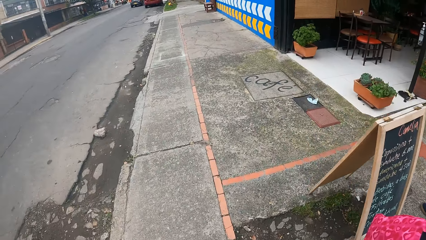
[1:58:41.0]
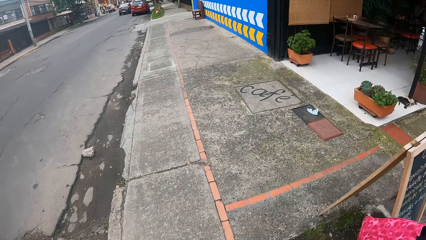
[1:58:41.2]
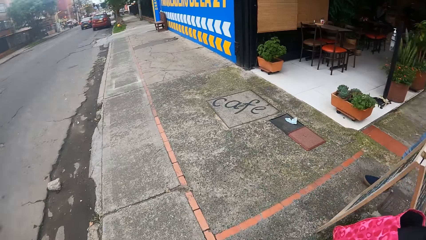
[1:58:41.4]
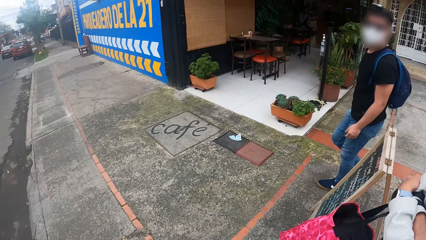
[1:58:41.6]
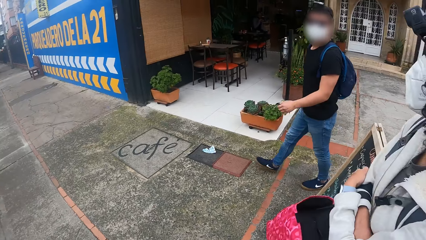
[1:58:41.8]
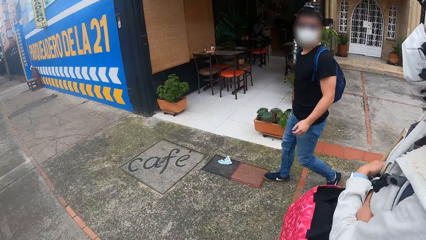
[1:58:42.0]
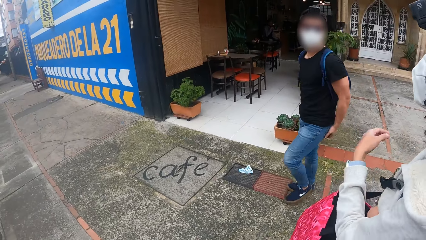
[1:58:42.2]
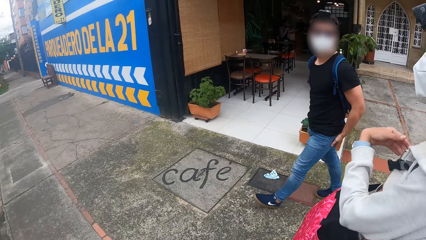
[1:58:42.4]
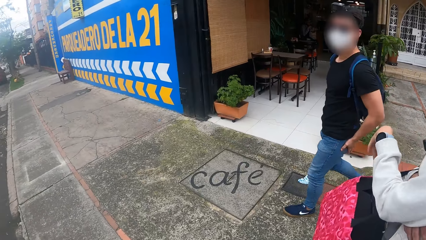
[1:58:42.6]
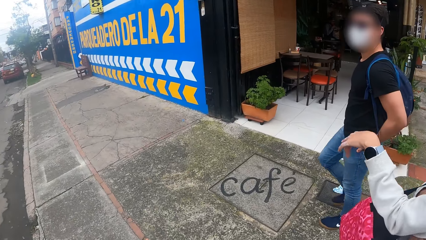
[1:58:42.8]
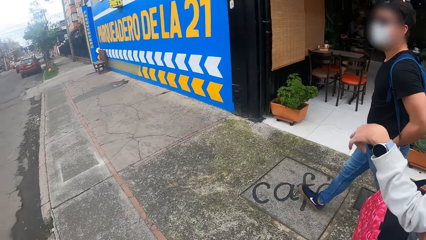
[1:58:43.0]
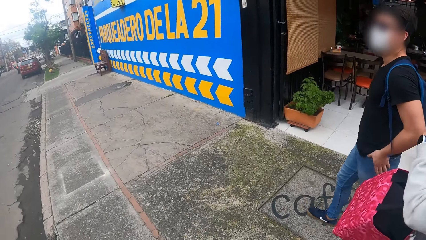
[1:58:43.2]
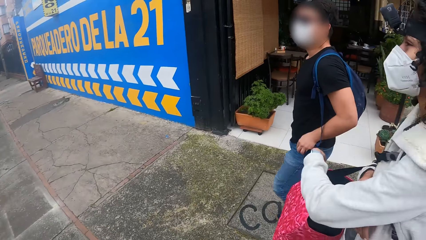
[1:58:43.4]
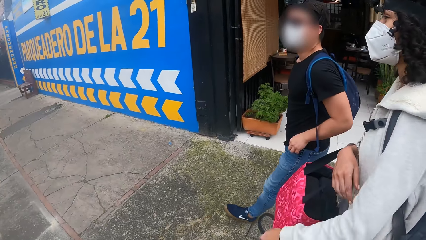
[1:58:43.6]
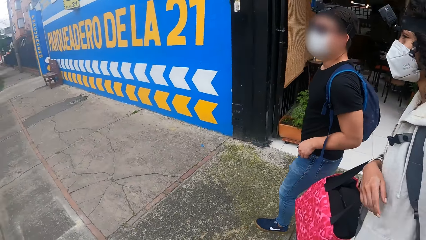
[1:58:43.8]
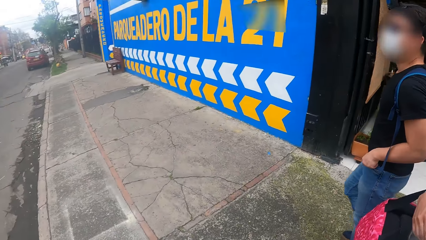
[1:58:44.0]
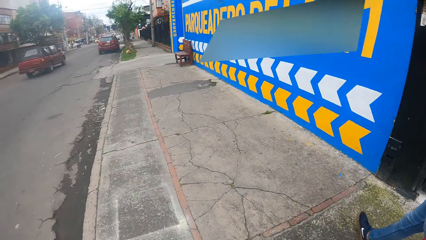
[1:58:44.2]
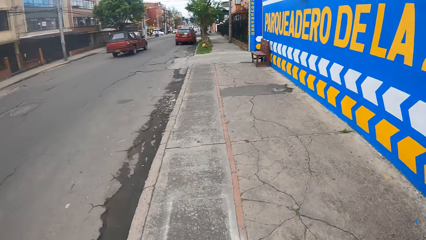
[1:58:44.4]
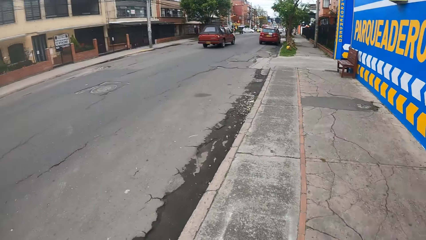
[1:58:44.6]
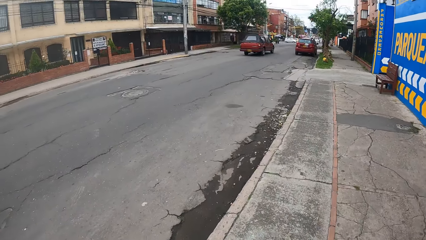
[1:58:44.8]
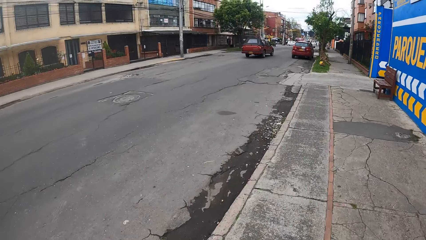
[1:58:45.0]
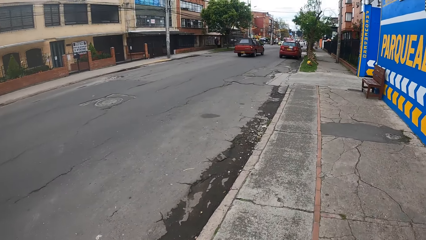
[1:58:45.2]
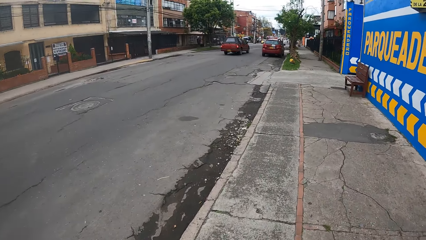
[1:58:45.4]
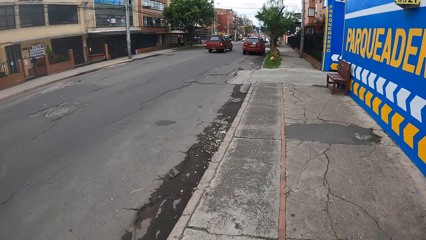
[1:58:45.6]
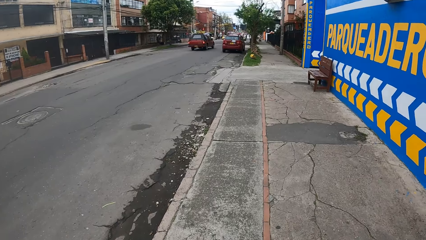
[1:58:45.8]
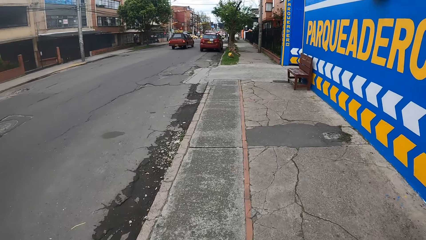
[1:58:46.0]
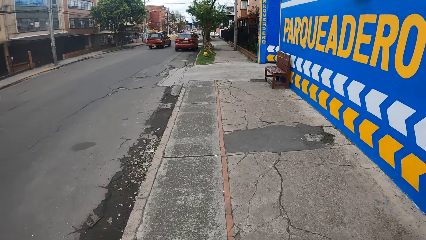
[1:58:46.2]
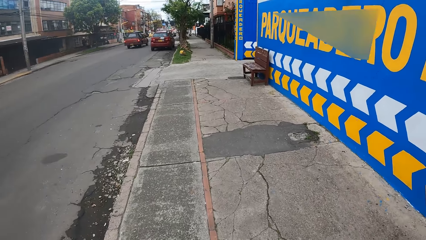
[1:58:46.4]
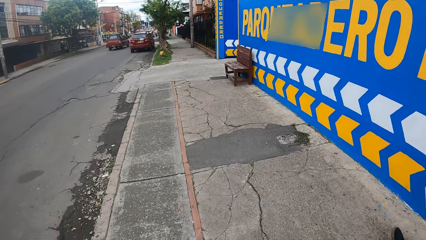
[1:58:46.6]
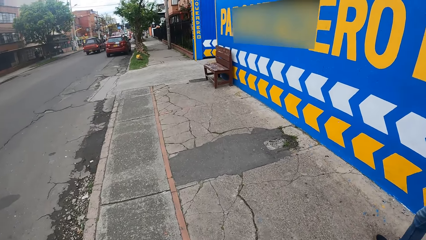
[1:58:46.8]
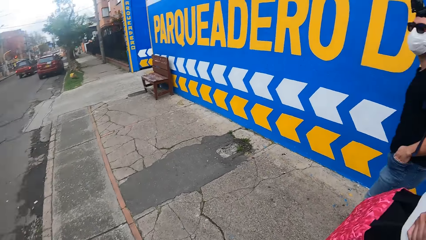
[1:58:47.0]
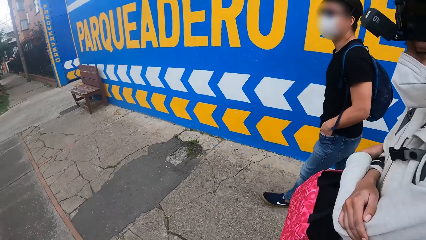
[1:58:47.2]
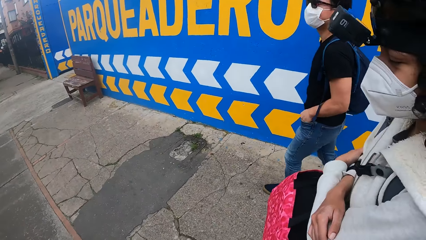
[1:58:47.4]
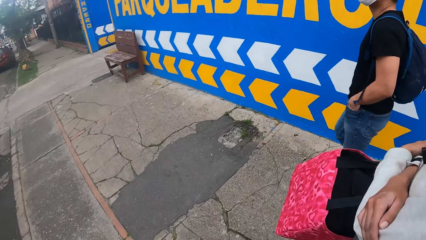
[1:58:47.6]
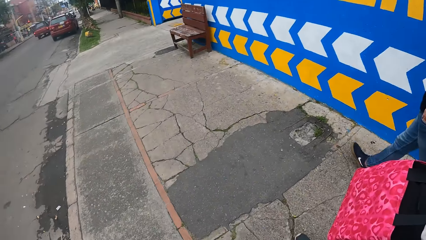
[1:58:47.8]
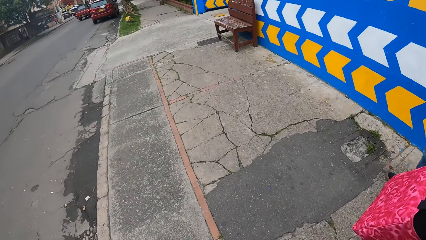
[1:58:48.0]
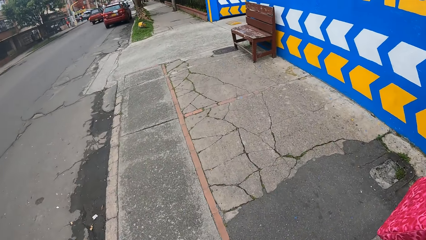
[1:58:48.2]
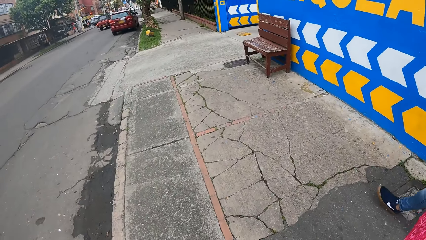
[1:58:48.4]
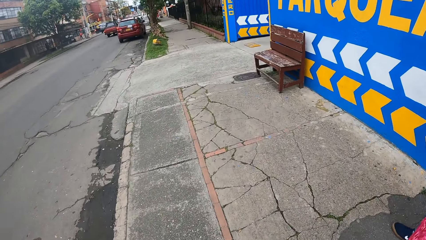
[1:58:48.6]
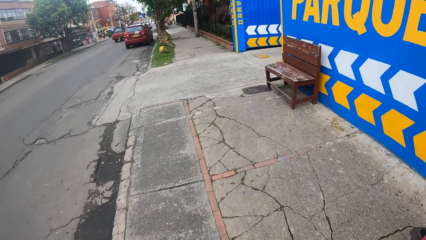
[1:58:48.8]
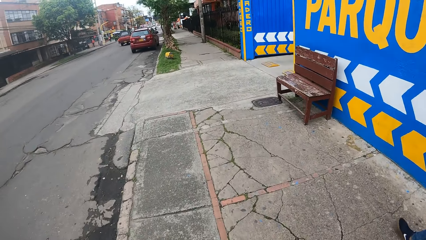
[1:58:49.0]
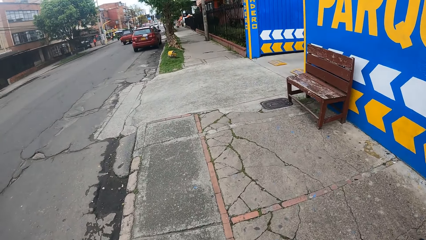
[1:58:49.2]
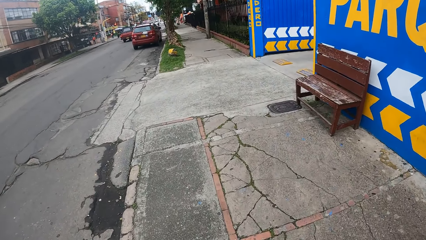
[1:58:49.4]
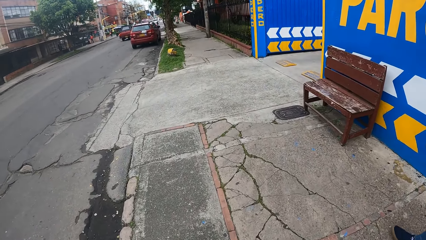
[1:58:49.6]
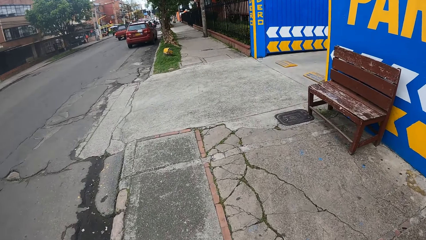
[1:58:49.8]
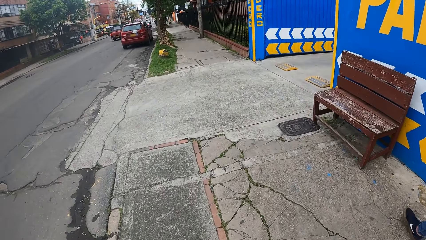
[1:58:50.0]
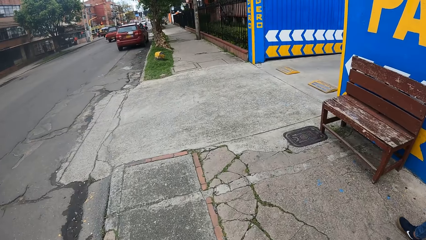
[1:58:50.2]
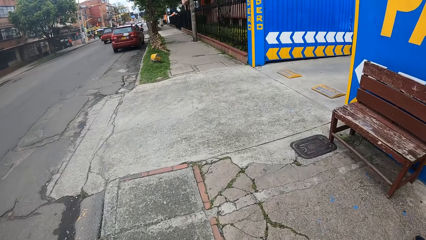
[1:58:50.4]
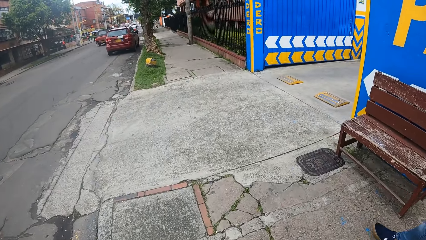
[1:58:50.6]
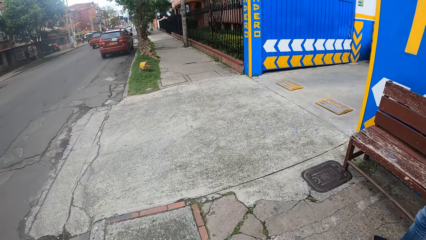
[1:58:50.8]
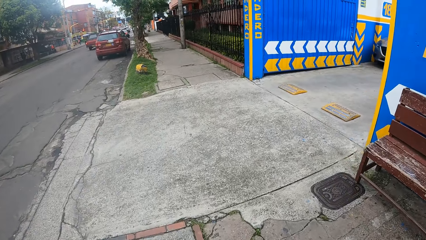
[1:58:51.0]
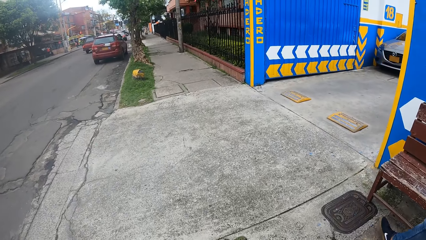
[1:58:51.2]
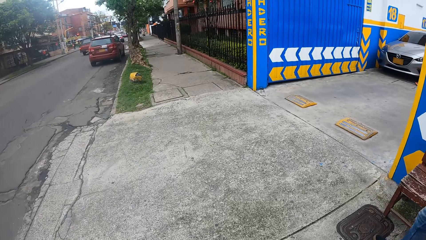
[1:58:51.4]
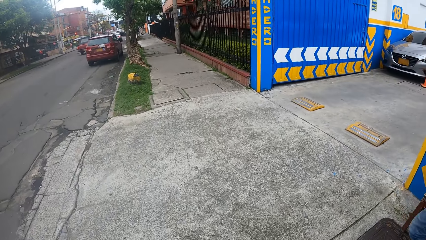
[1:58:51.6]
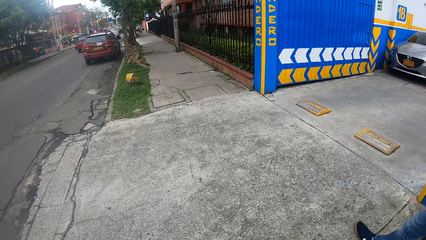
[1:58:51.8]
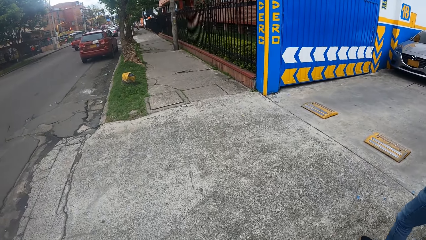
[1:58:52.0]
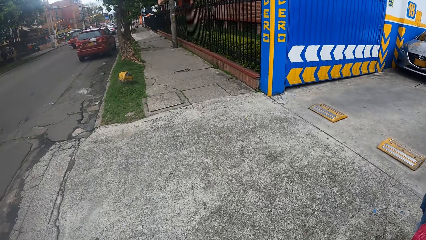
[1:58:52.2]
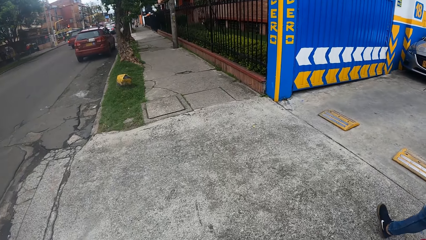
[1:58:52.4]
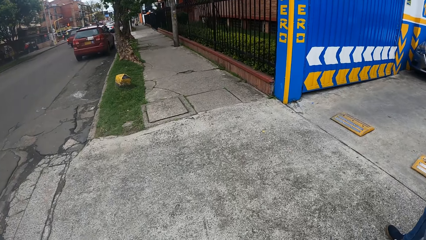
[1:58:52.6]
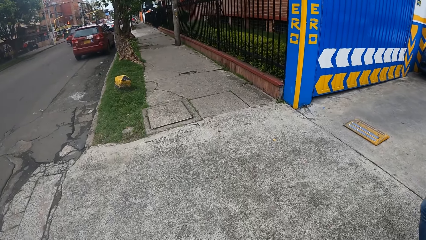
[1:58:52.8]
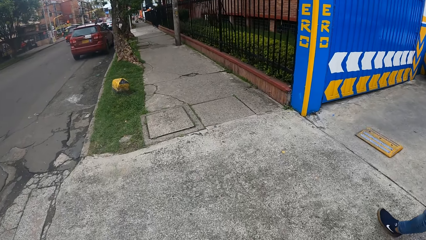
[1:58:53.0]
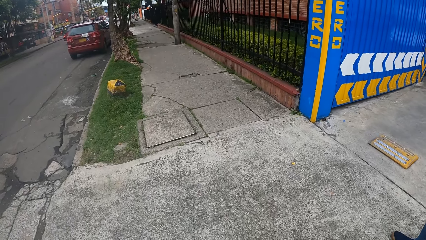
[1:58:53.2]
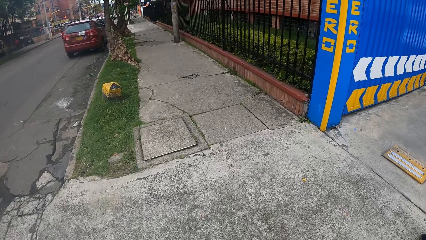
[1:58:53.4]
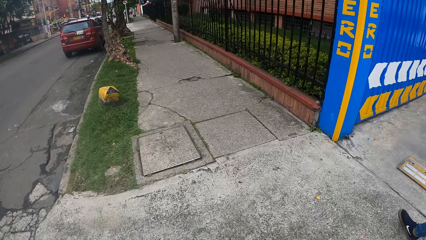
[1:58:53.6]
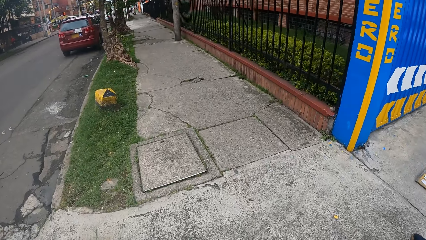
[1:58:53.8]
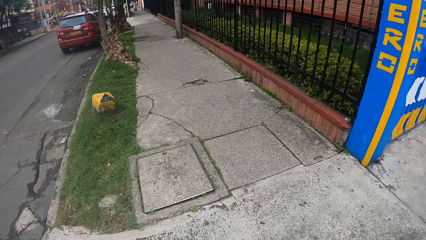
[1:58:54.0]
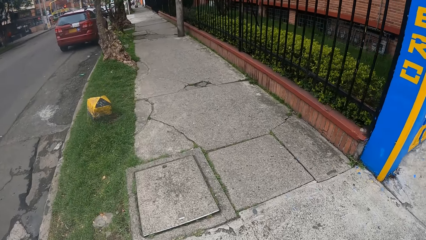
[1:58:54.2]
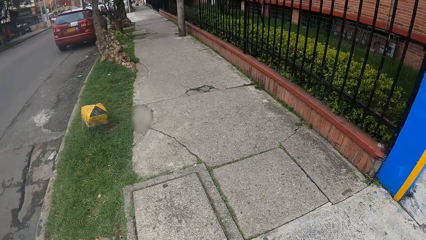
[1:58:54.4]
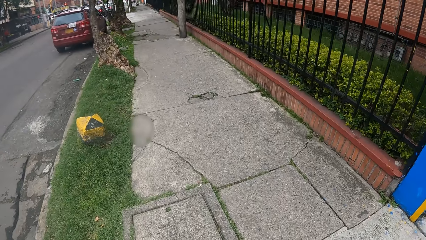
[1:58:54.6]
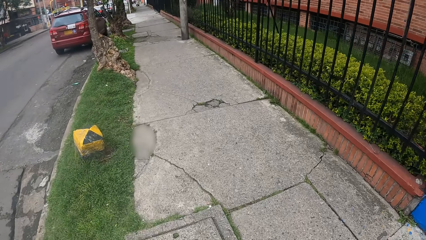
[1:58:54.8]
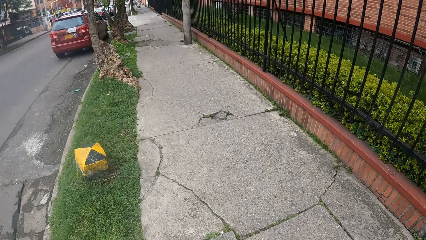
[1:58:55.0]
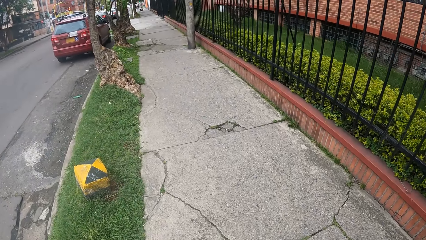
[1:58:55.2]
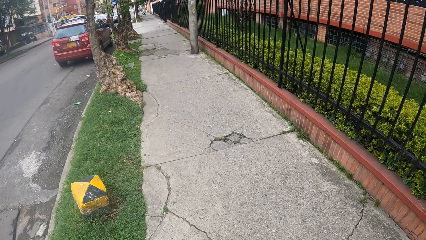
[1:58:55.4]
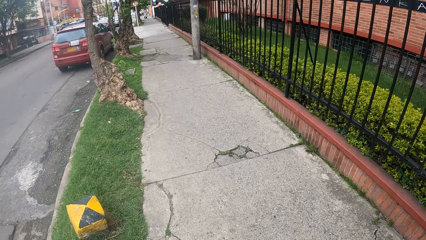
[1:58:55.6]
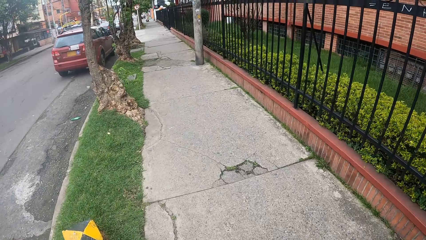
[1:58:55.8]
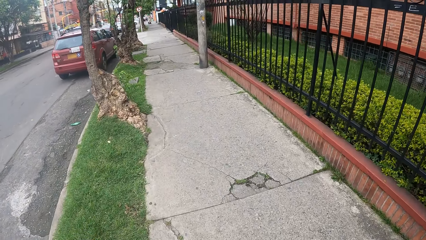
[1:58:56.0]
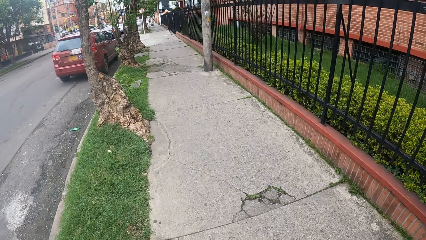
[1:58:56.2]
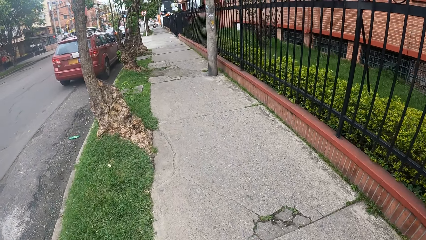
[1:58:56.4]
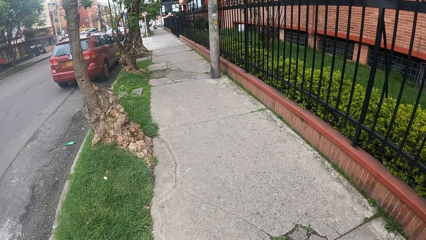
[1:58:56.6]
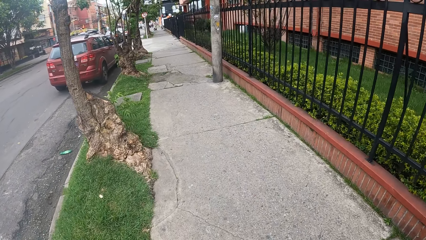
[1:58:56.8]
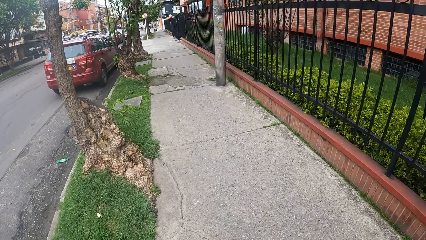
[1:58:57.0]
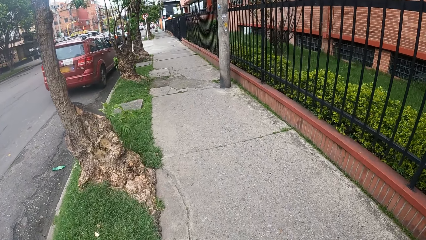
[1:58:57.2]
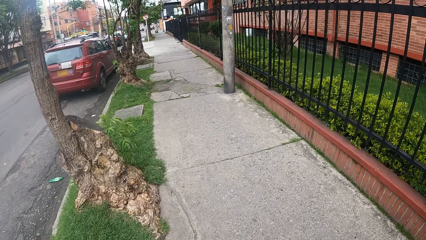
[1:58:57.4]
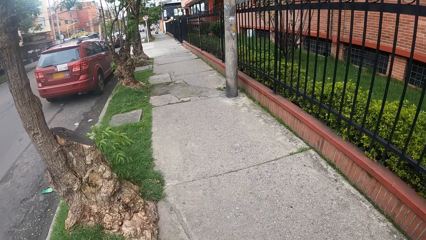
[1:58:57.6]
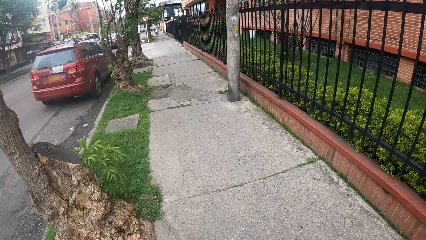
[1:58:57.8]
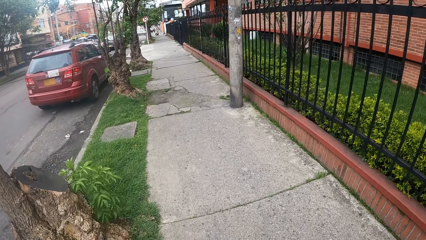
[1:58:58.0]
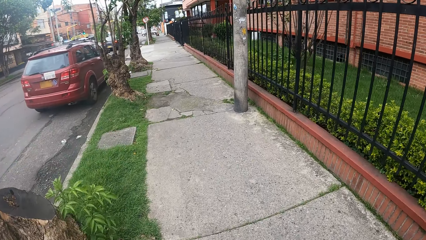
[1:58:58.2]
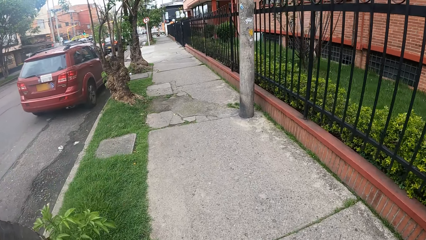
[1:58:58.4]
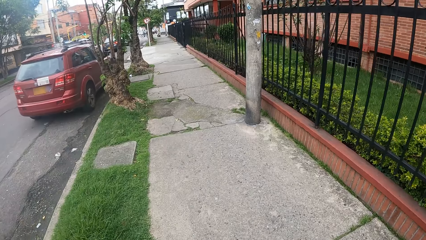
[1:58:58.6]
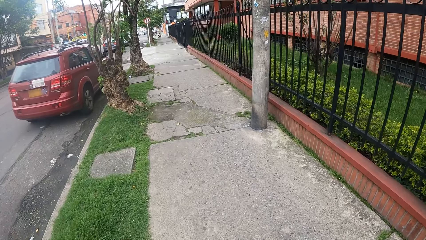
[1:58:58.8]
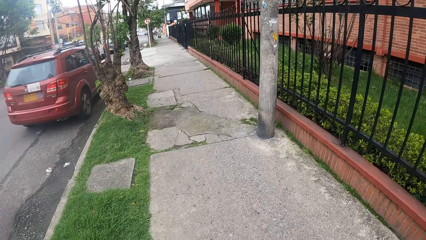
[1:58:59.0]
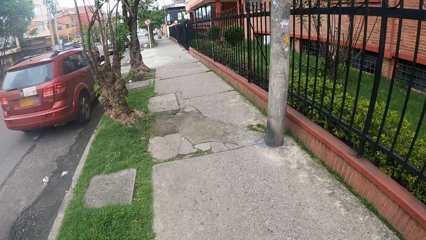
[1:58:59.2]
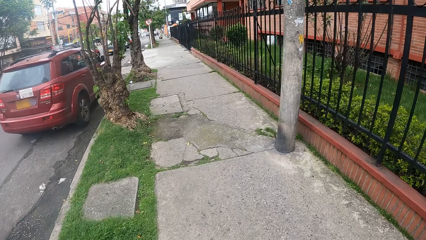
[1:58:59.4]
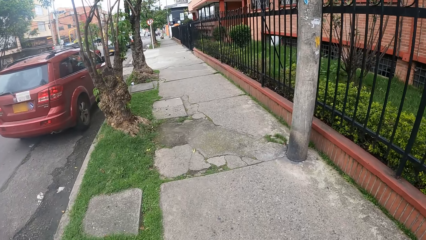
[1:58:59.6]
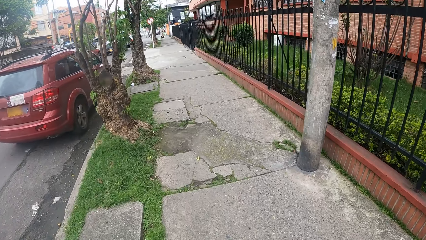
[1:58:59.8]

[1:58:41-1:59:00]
A woman gestures with her left hand. A person walks on the sidewalk with the camera wearer and the woman.
